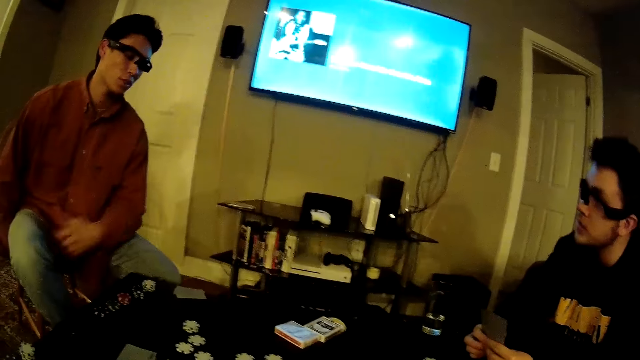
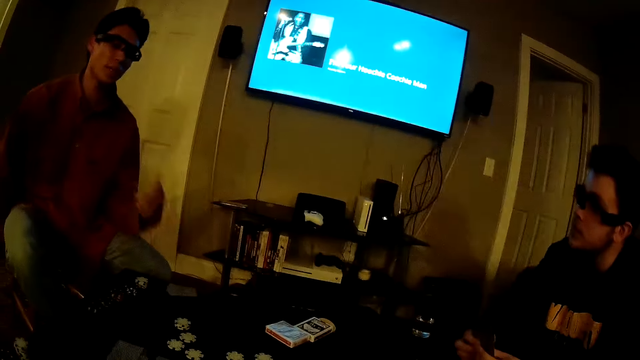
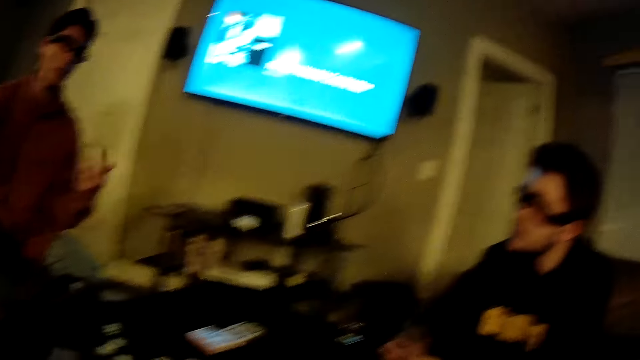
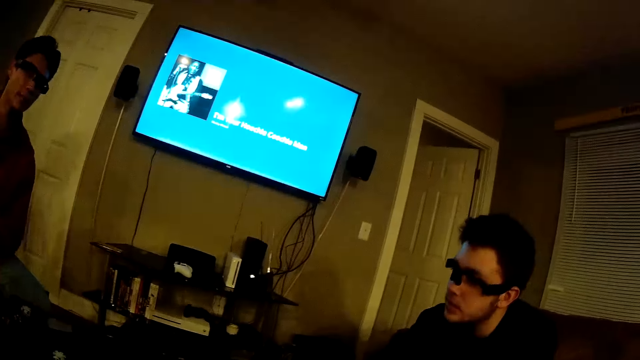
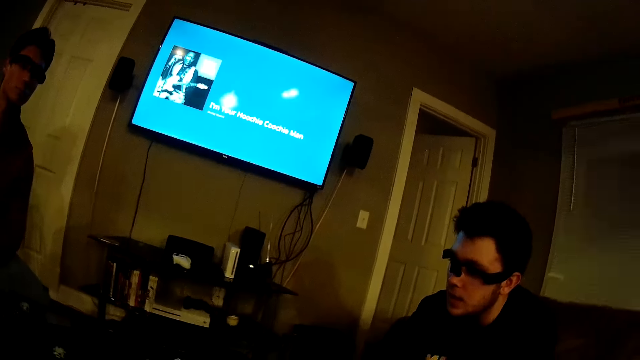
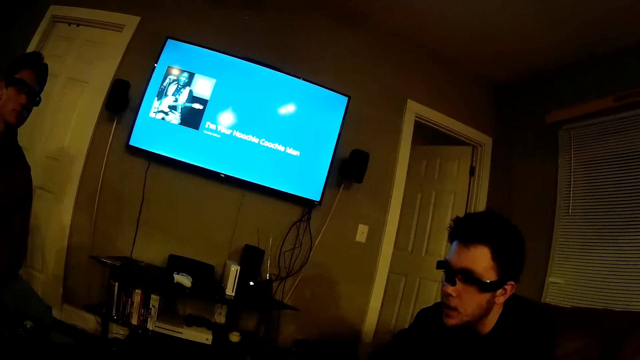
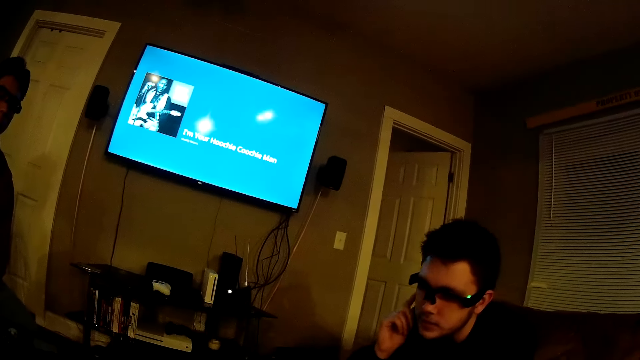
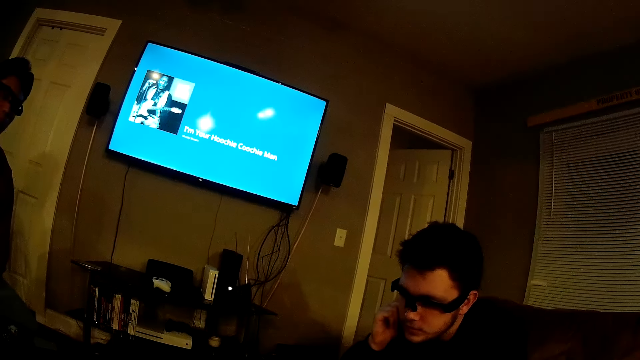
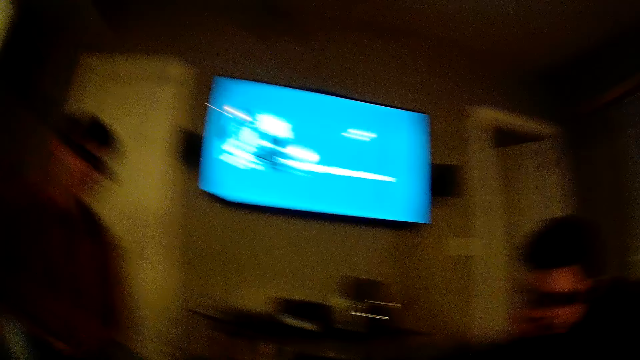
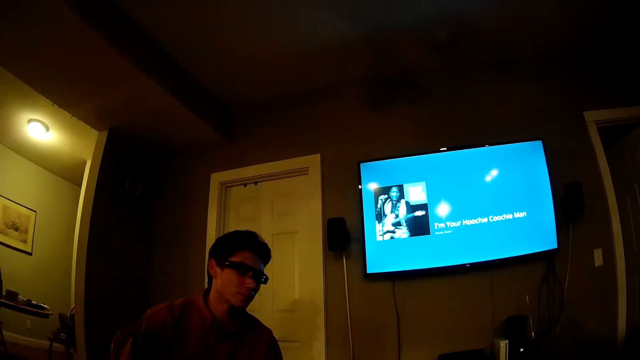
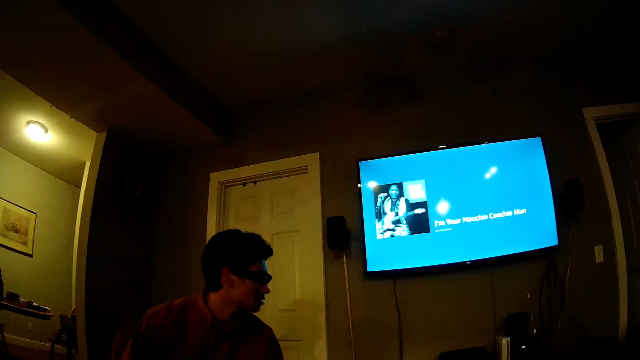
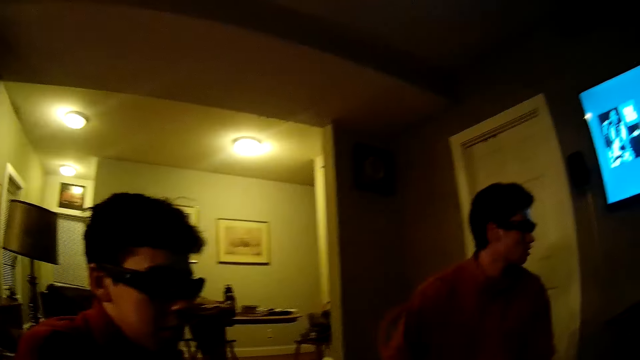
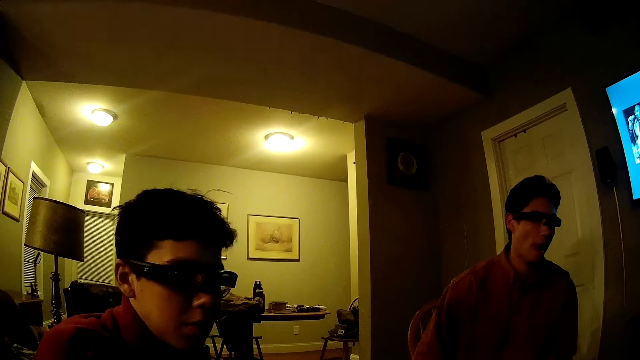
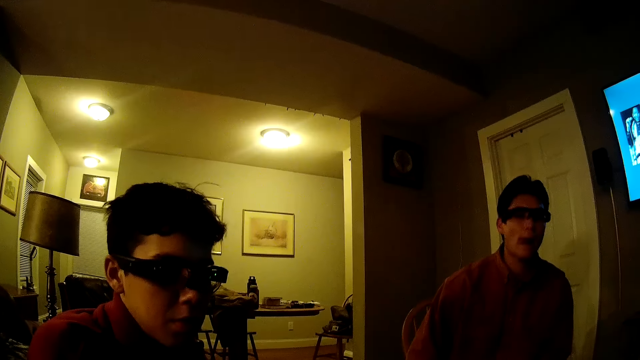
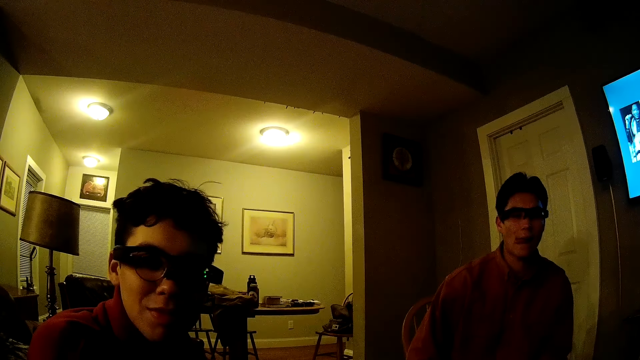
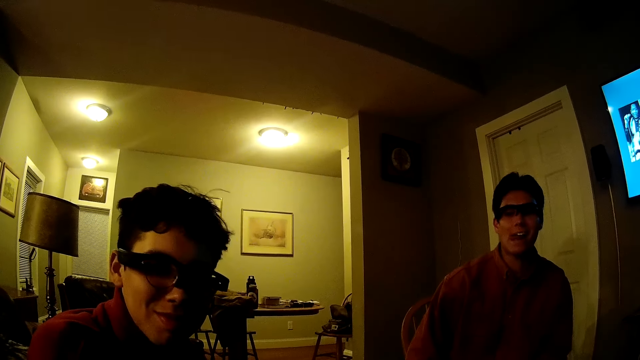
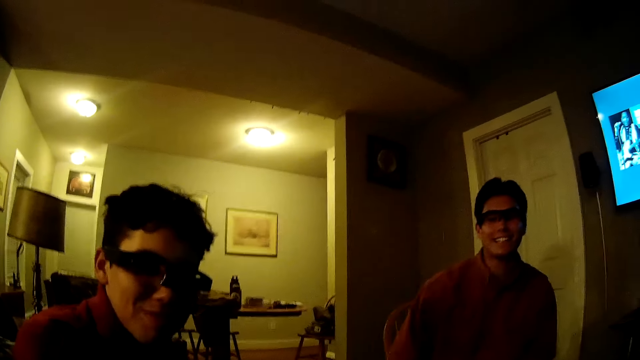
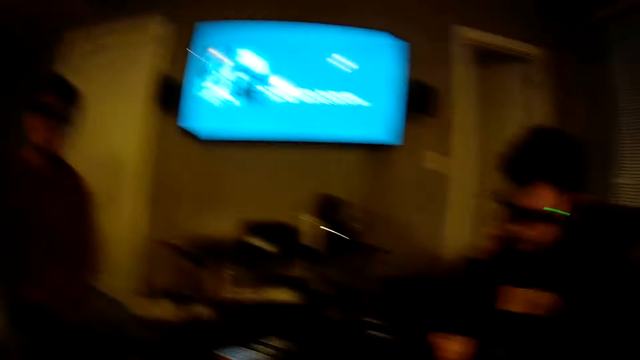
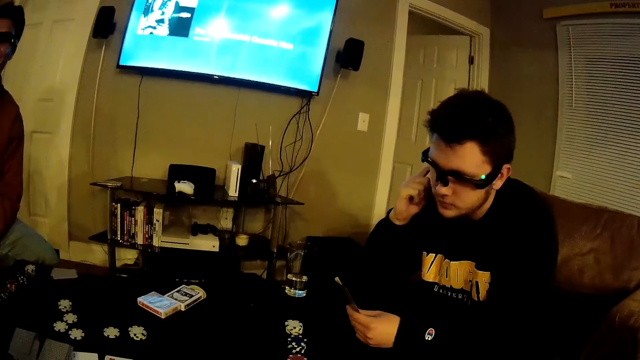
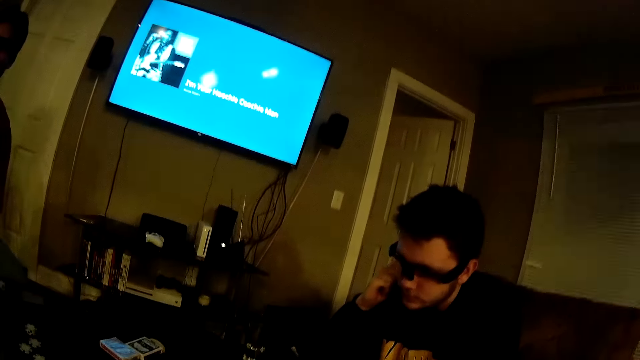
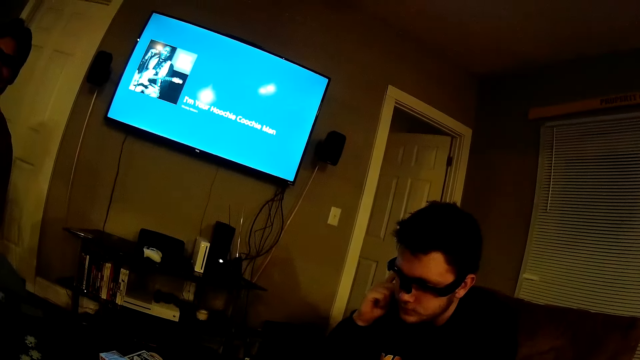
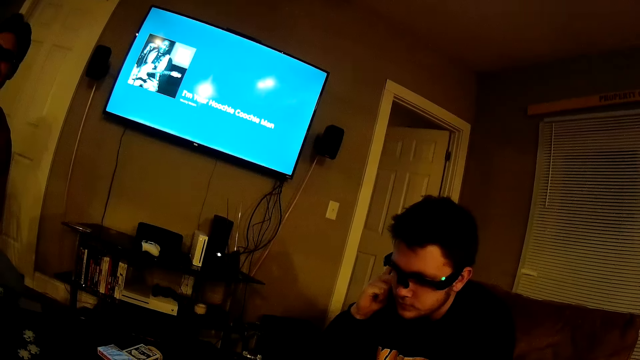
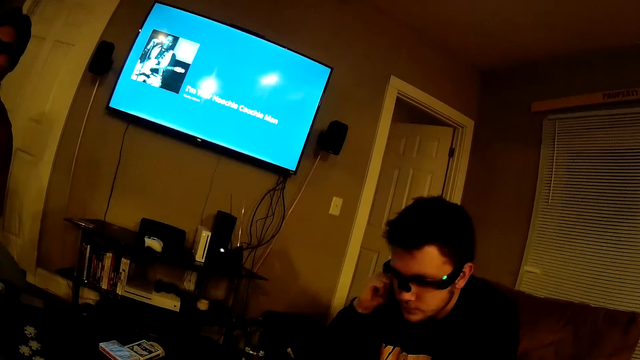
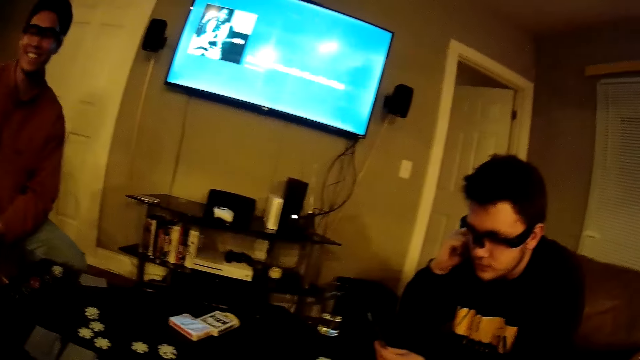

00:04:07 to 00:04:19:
A man speaks to another man. The camera wearer speaks to the other man. A third man moves his hands. The other man speaks to the first man. A fourth man nods his head.

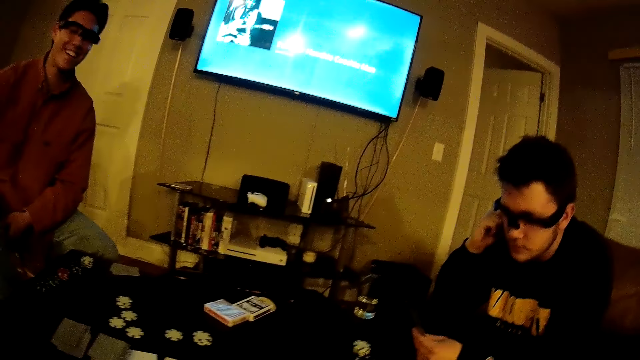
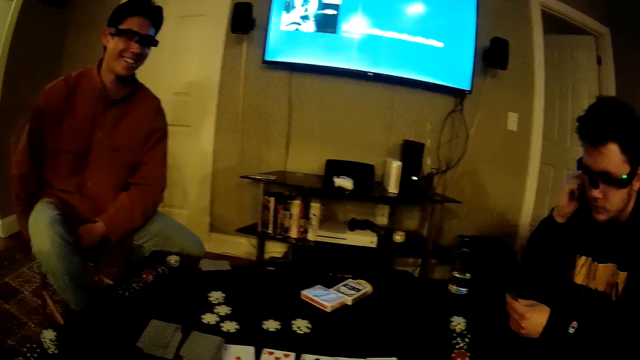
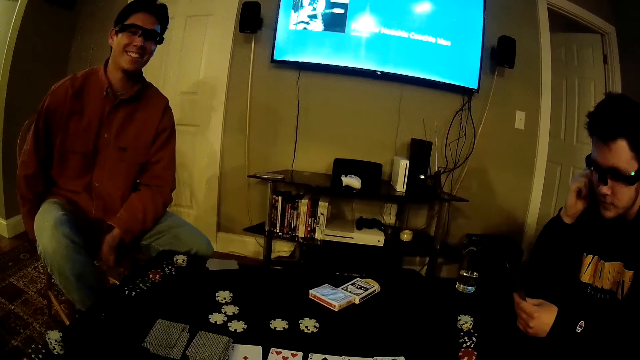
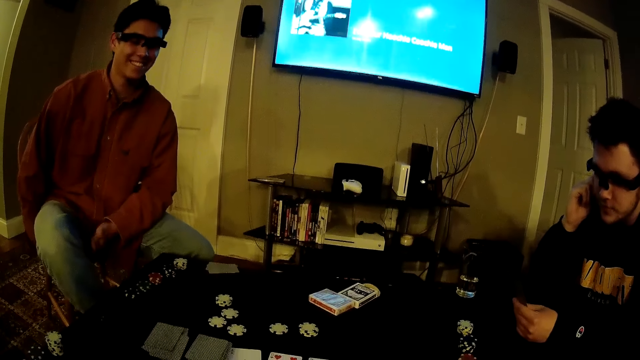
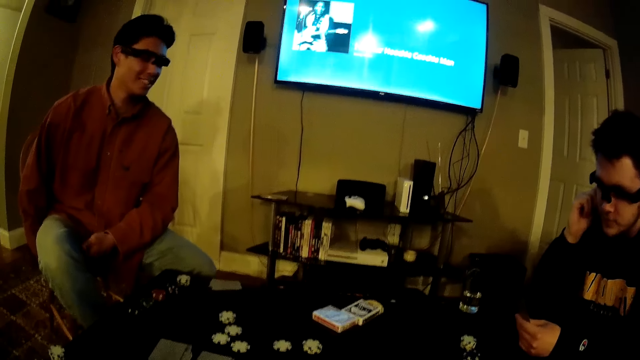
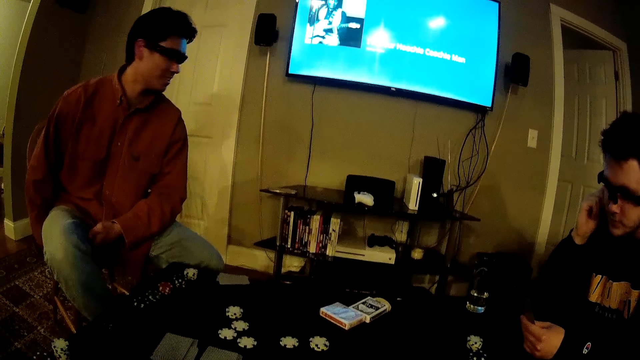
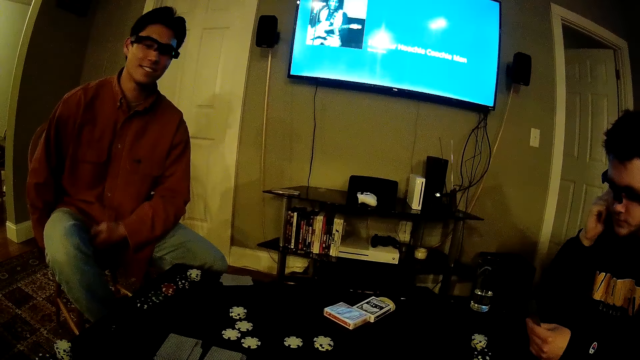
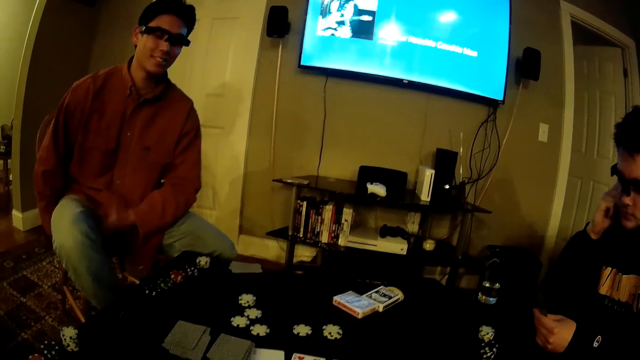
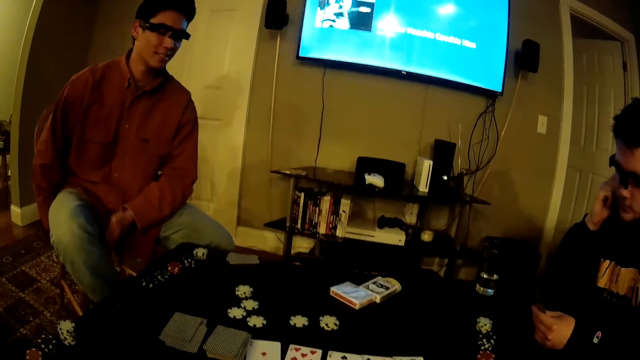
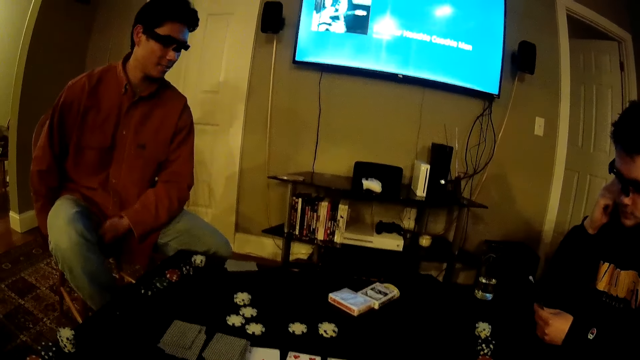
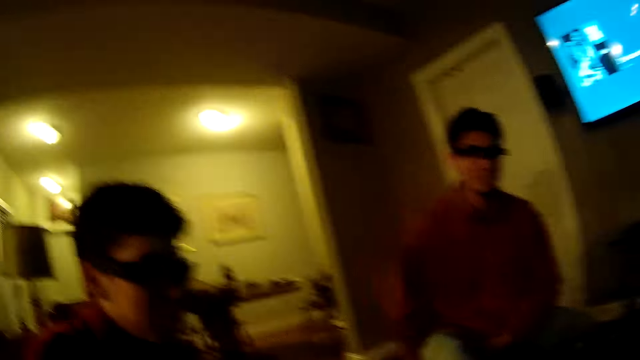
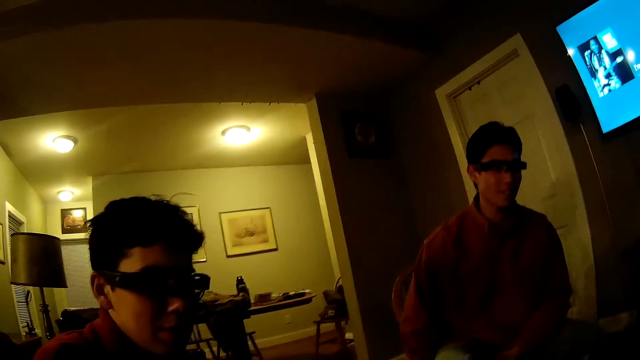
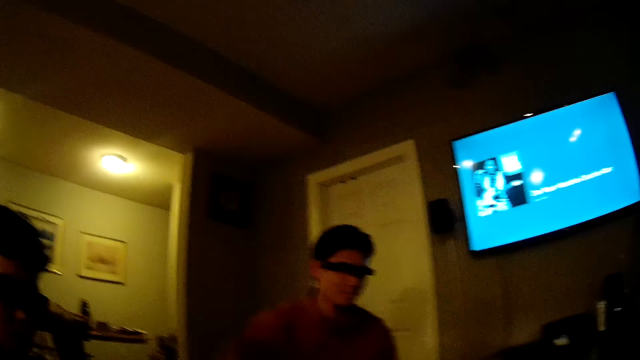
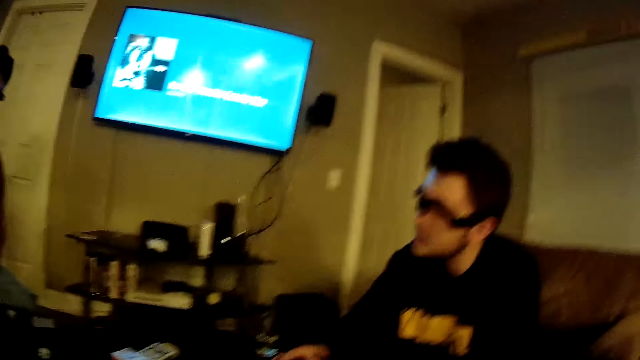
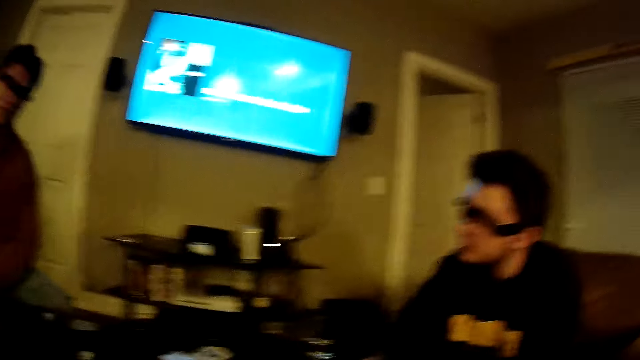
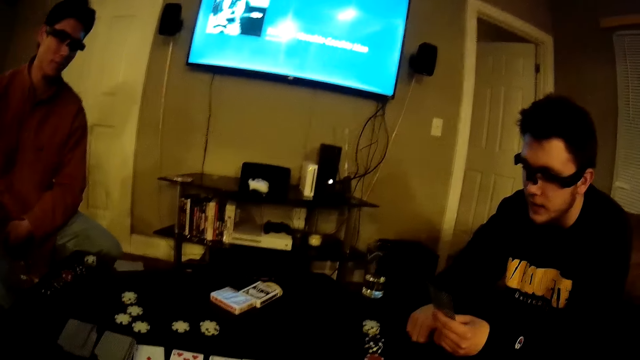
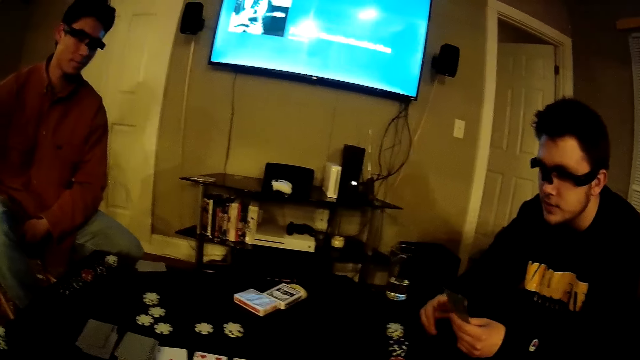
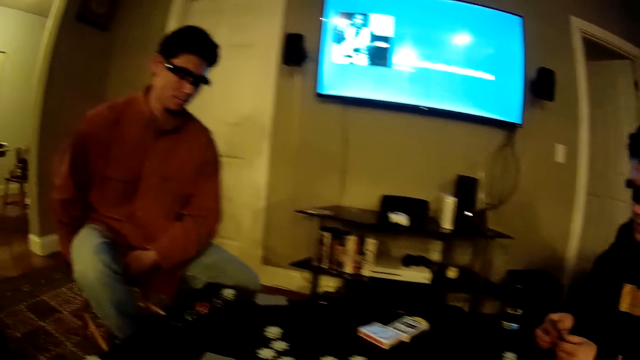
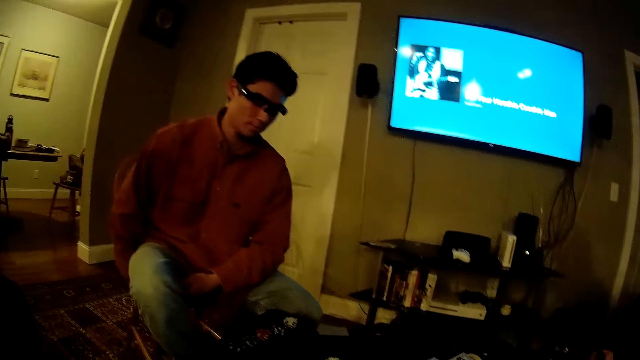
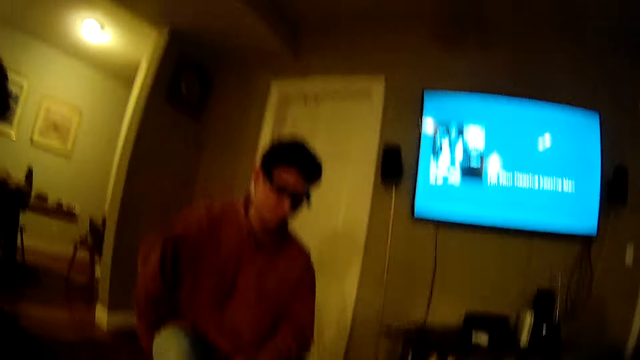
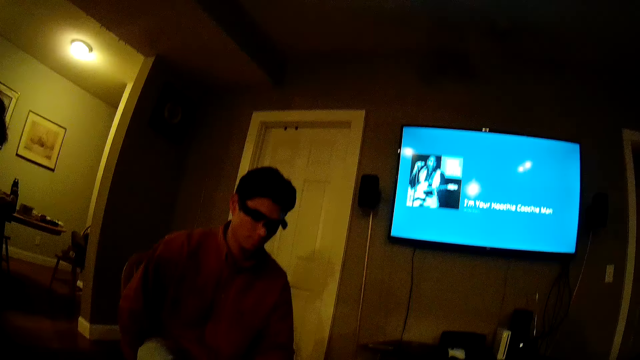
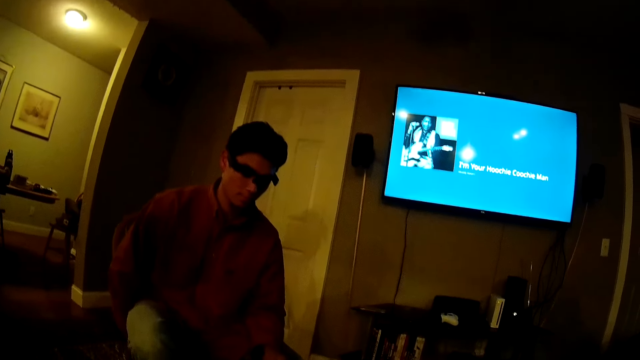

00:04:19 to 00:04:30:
A man taps his thigh. The camera wearer speaks to a man, another man and a third man. The second man speaks to the first man. The camera wearer speaks to the second man.
